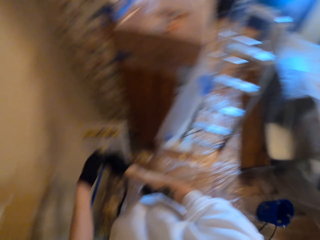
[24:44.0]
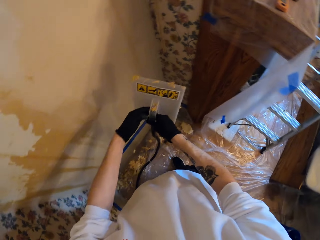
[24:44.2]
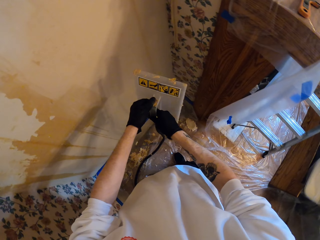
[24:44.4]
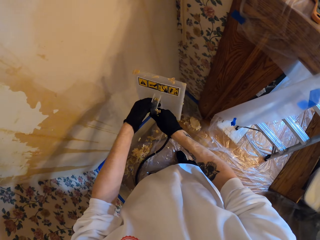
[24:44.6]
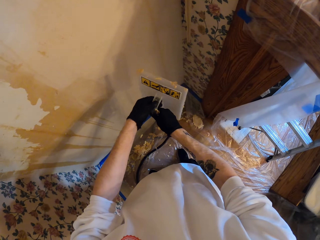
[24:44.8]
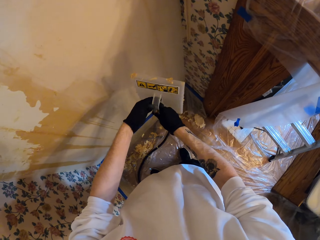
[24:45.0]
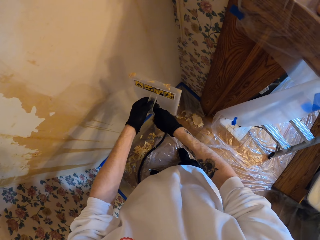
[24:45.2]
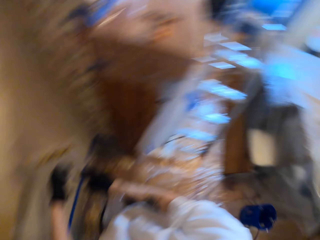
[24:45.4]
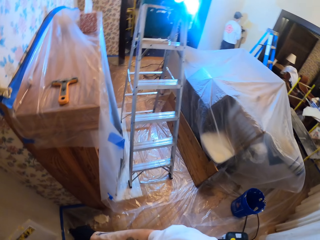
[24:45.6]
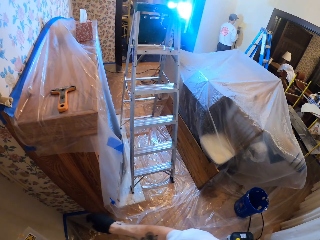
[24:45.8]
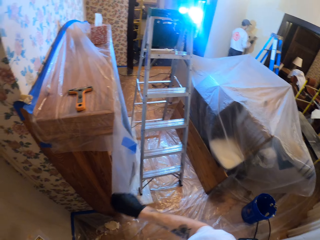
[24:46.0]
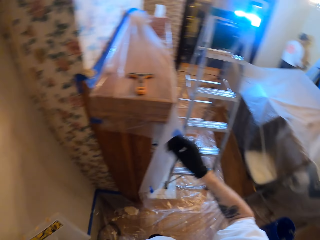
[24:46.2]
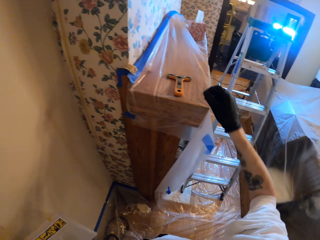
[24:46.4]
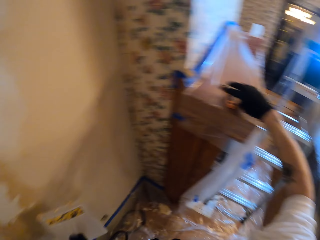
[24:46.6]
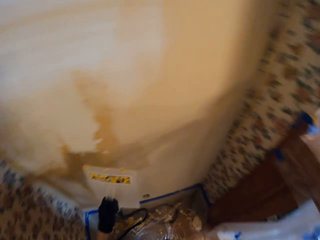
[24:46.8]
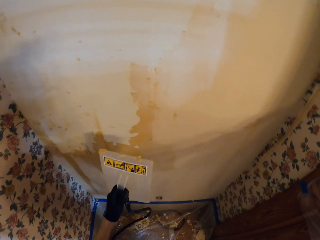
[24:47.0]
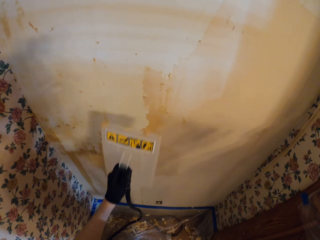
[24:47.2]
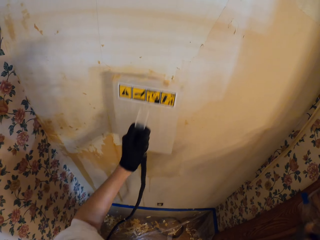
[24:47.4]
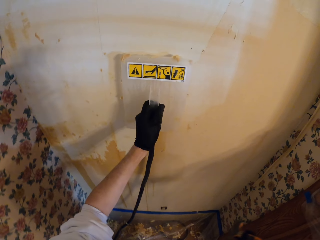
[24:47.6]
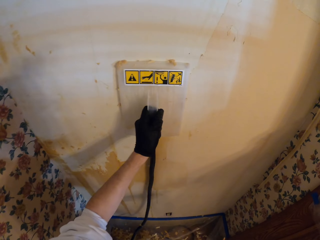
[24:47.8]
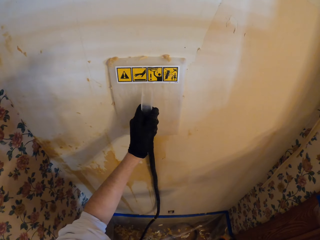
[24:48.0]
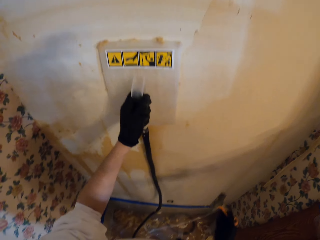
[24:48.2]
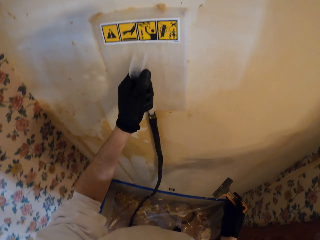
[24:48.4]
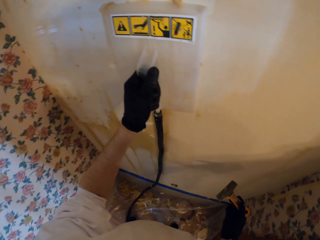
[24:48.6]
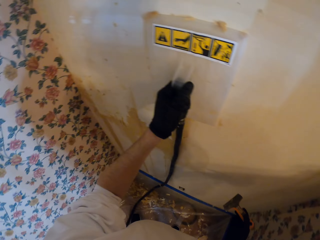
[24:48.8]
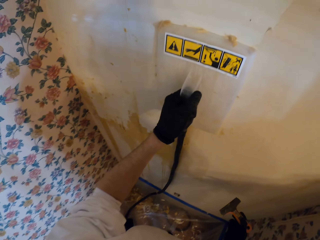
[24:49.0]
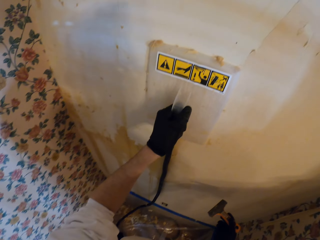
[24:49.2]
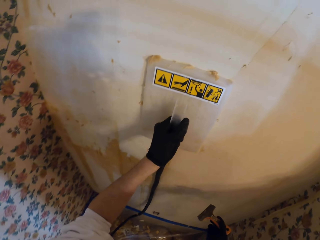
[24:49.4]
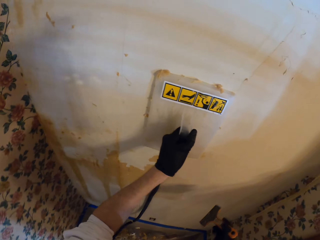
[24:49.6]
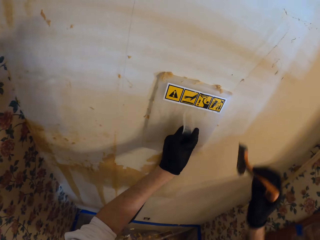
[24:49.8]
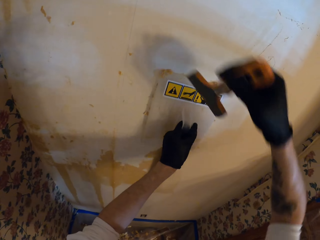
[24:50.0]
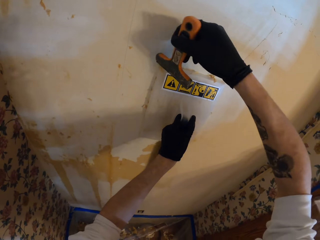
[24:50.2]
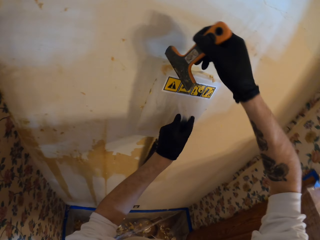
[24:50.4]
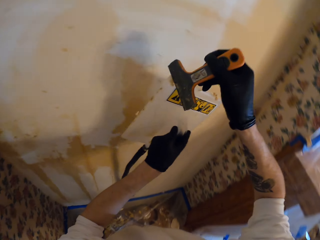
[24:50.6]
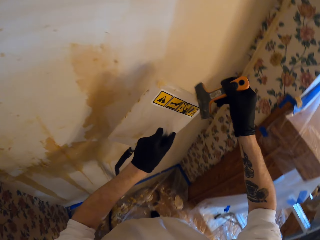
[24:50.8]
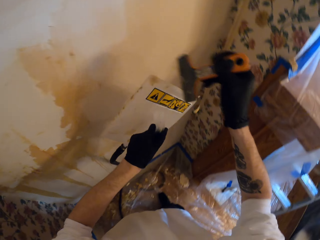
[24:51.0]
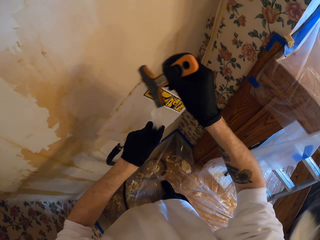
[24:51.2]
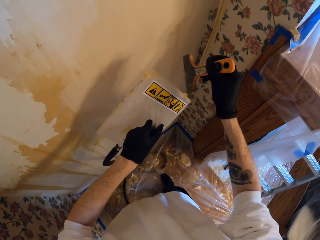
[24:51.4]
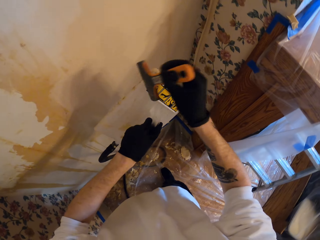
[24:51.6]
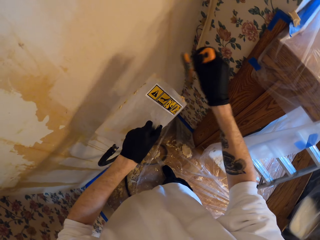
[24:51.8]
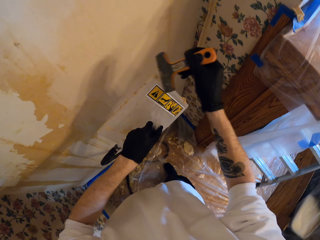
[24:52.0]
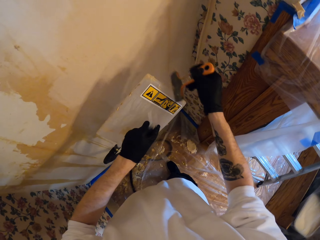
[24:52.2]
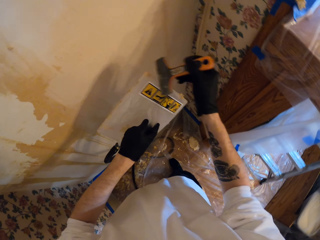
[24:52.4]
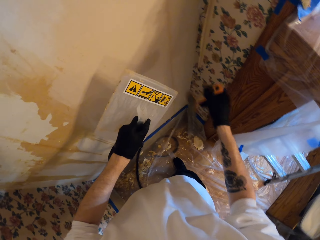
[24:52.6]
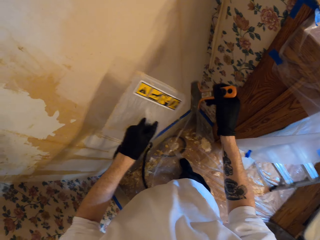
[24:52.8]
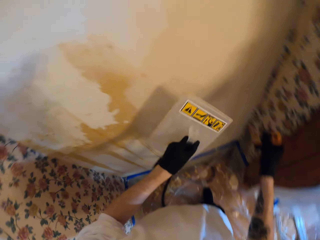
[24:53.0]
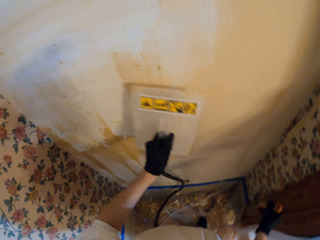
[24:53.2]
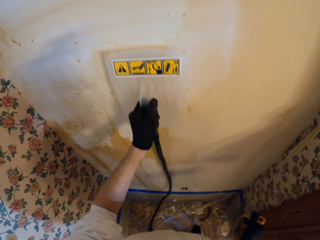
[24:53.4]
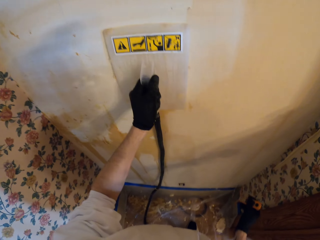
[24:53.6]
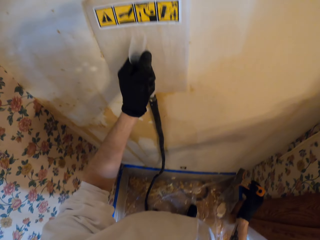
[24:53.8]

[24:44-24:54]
The camera wearer looks around the apartment. They hold the float with both hands. They stare at the wallpaper stripper. They withdraw the right hand from the float. They look around the apartment. They pick up the paint scraper. They place the float on the wall. They withdraw the float from the wall. They wipe the float by the paint scraper.

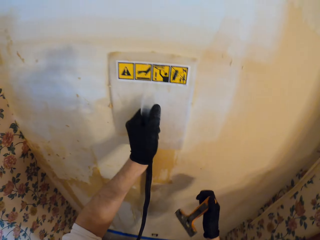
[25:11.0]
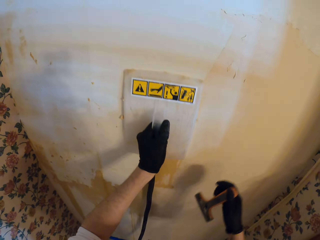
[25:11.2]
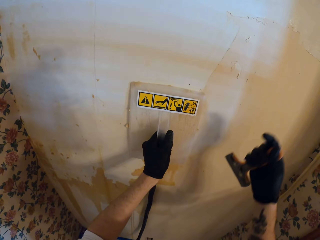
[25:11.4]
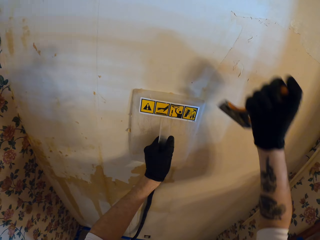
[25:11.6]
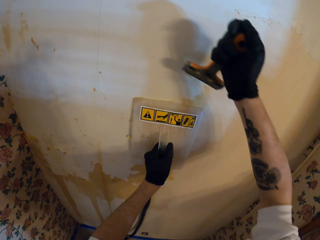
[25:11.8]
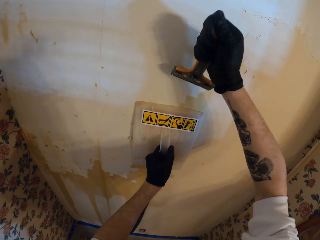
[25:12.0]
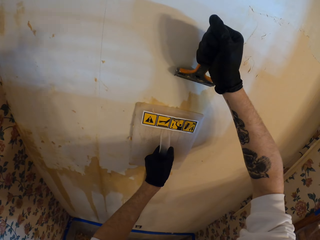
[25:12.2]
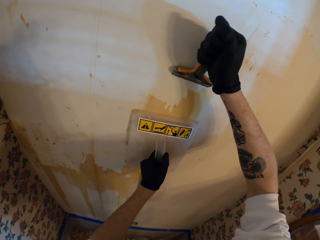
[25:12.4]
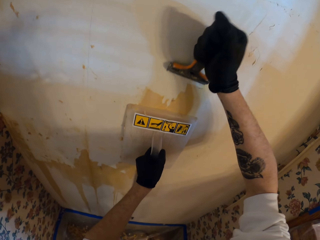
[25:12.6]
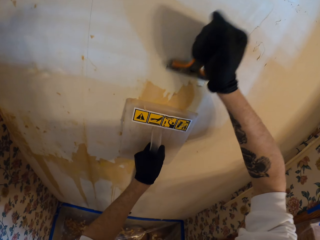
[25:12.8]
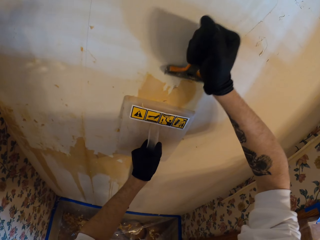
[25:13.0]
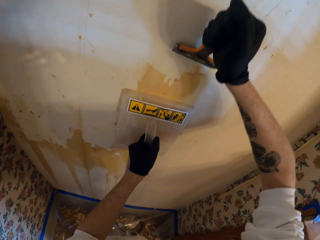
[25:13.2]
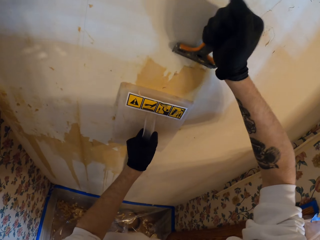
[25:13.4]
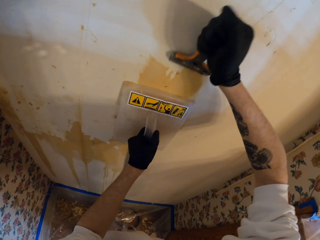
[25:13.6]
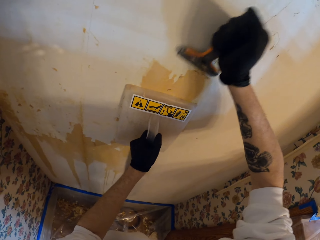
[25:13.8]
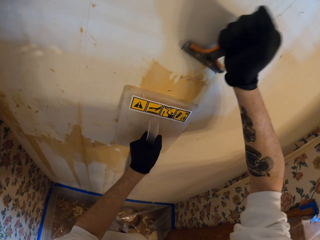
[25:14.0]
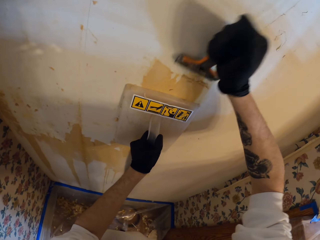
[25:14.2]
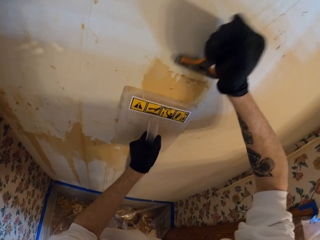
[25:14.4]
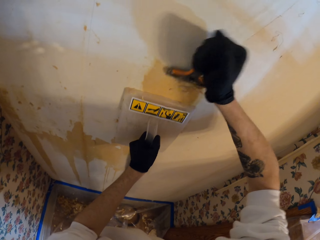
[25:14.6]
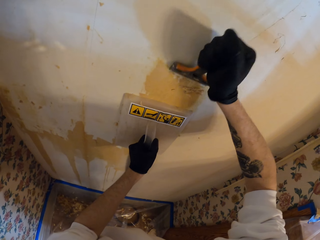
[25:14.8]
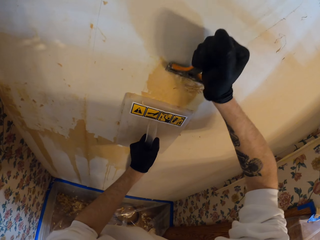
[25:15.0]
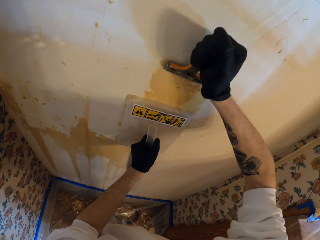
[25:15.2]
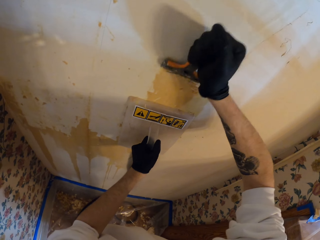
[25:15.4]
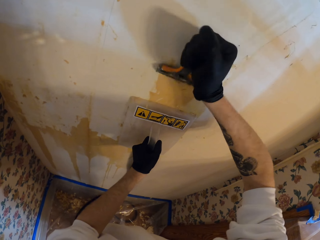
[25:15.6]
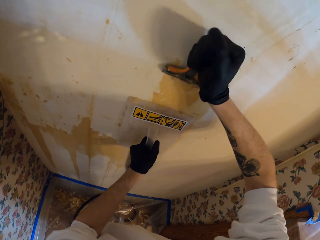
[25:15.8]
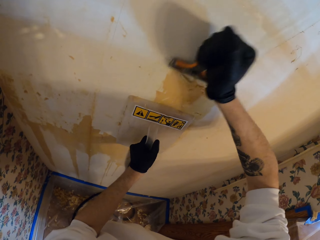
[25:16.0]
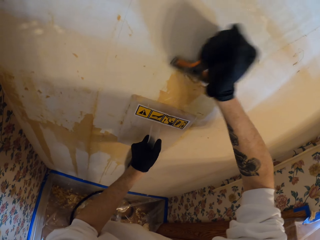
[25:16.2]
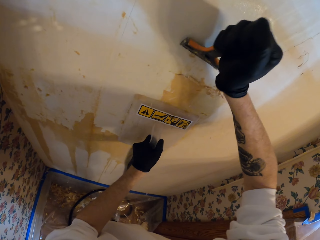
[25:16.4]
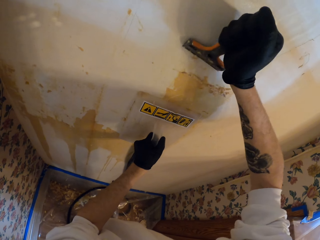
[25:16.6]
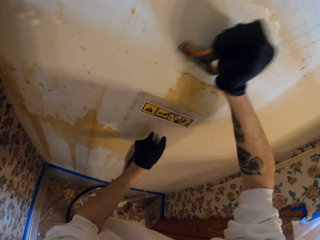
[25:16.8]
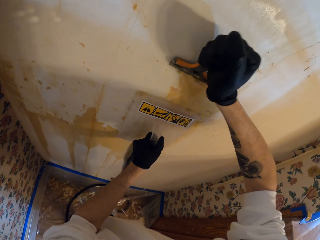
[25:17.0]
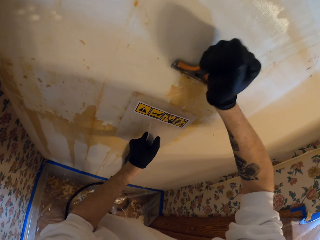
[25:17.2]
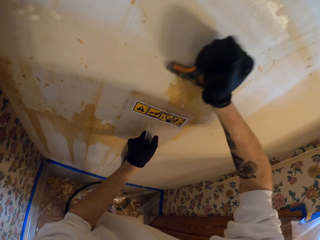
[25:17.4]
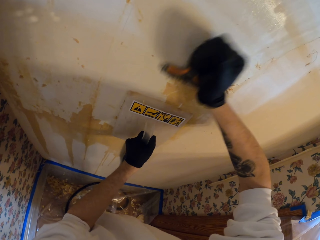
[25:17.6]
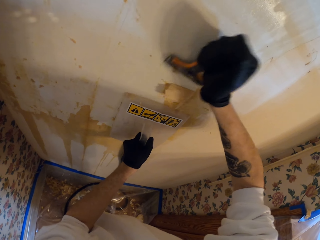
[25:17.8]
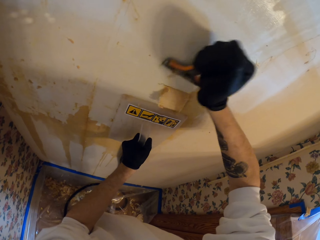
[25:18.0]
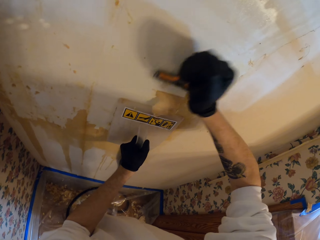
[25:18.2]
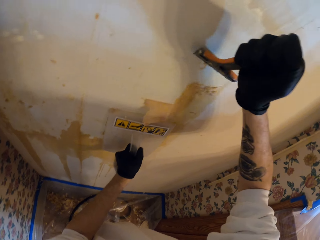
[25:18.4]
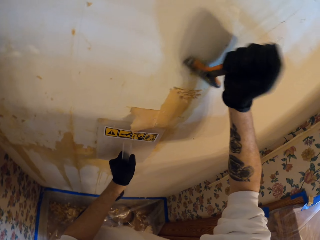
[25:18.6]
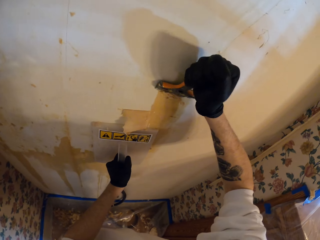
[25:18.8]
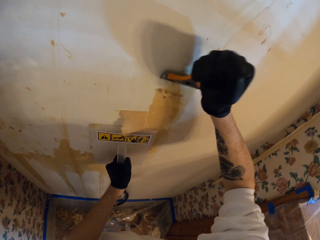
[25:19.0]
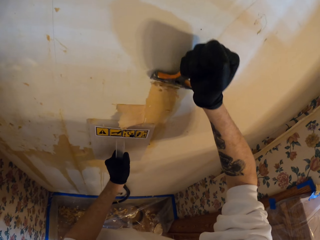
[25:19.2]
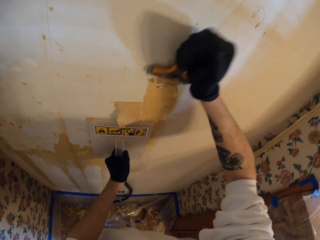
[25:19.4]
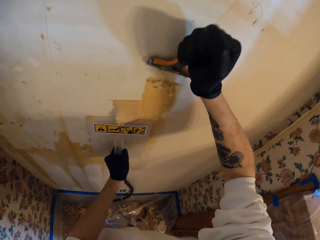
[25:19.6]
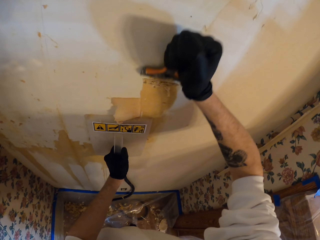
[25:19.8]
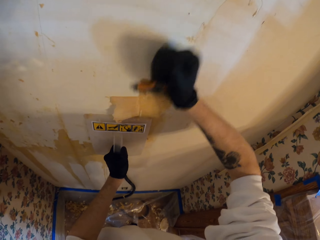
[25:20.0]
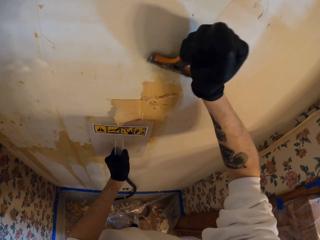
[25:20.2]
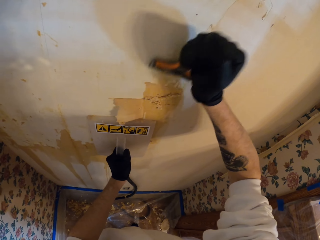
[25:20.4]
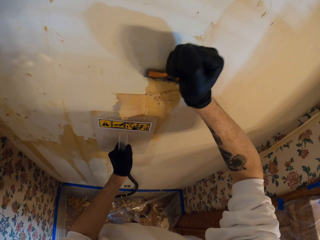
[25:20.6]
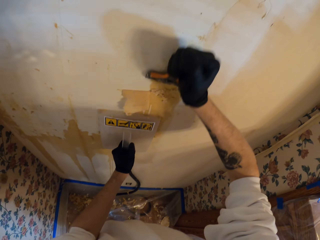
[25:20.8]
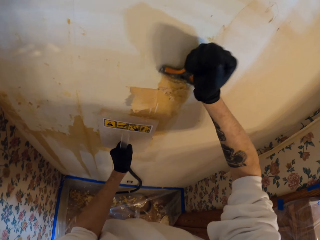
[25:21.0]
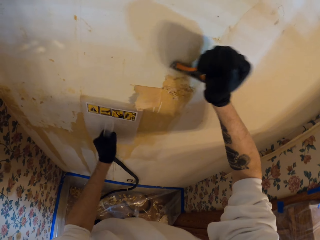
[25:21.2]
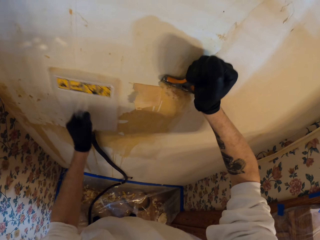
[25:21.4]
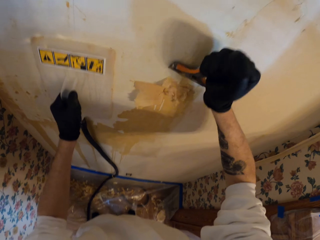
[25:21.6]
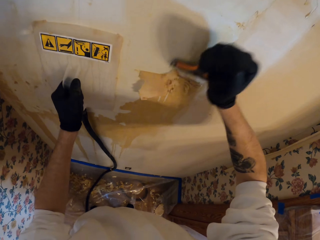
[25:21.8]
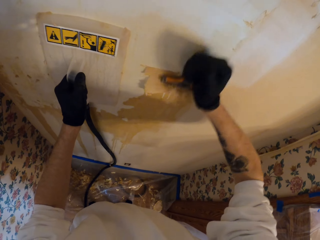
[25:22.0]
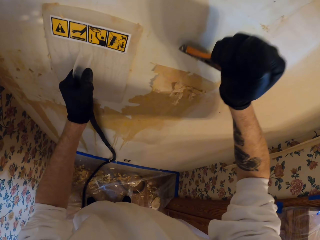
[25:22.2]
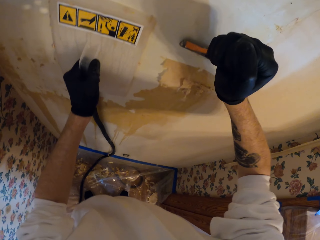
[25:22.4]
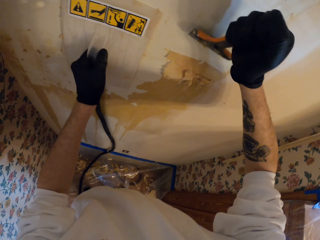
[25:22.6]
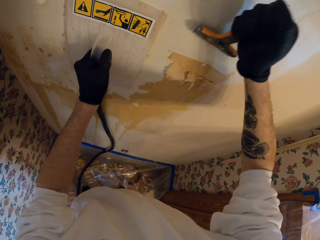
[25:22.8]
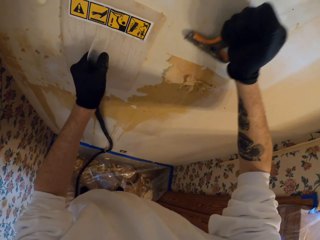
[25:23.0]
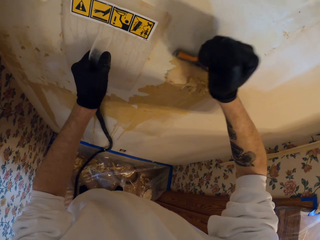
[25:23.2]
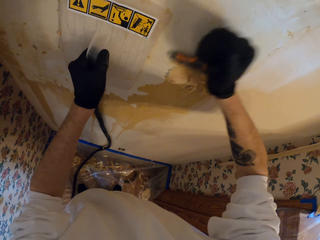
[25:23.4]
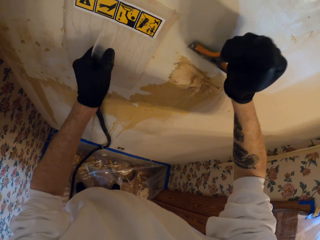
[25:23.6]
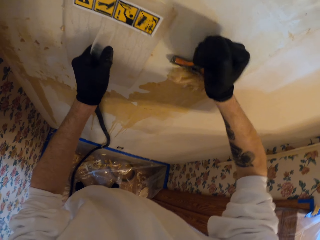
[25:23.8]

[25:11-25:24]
The camera wearer stares at the wall. They adjust the float. They scrape the wallpaper off. They adjust the float. They scrape the wall. They adjust the float. They scrape the wall.
